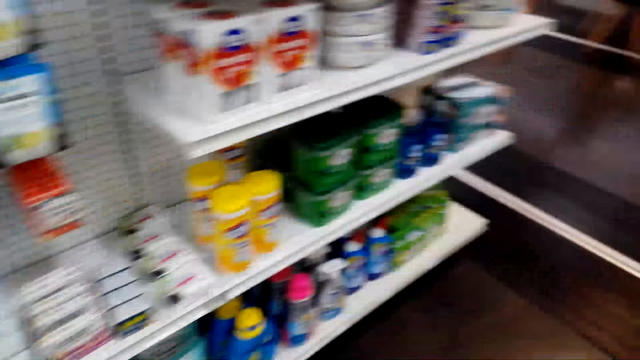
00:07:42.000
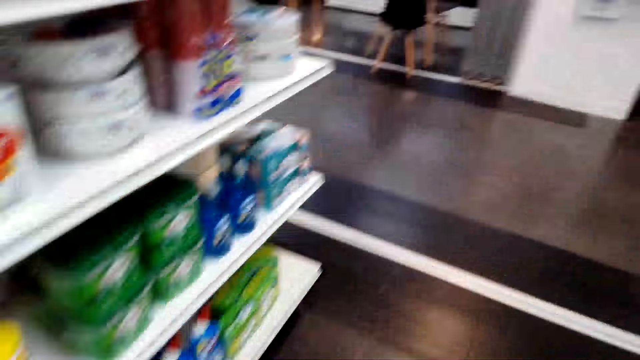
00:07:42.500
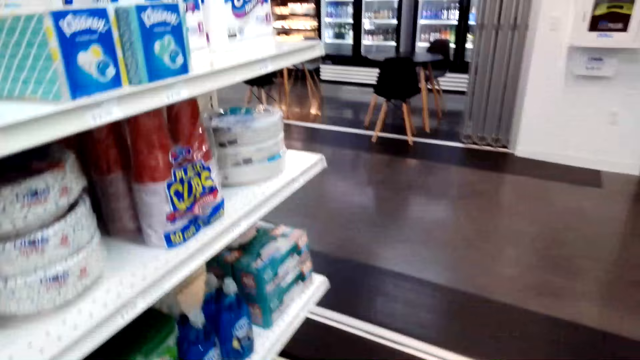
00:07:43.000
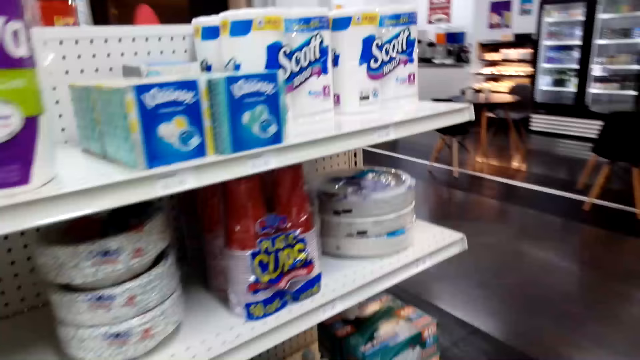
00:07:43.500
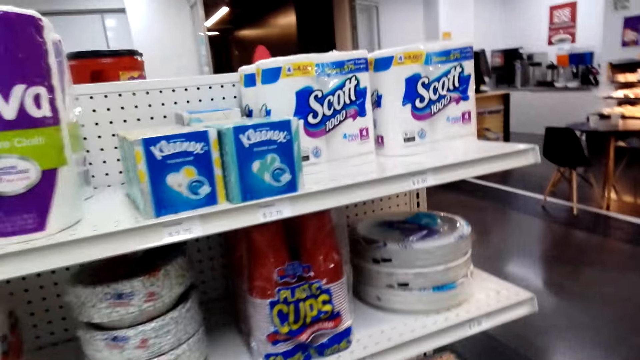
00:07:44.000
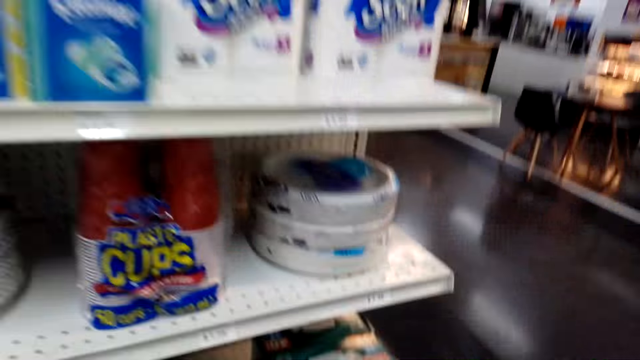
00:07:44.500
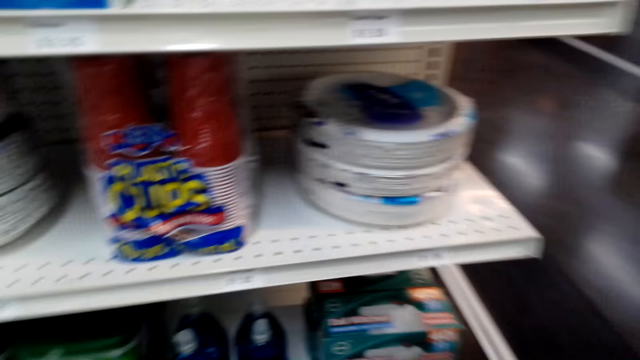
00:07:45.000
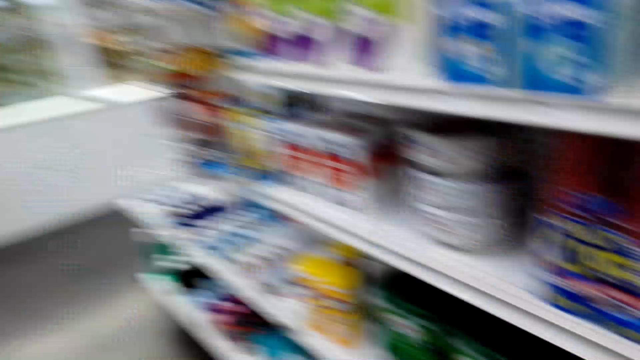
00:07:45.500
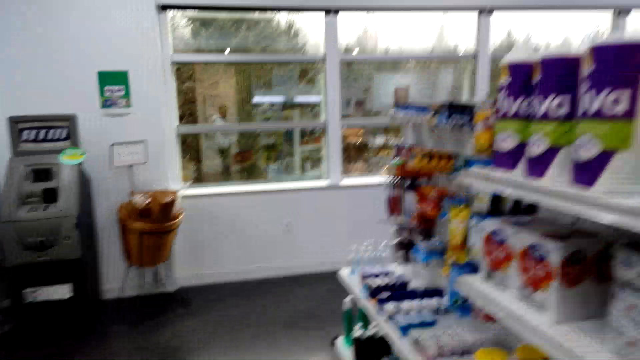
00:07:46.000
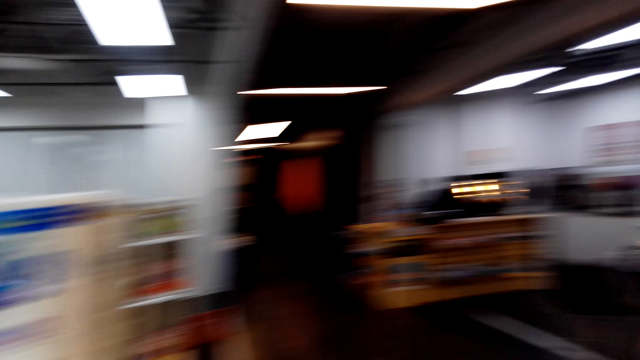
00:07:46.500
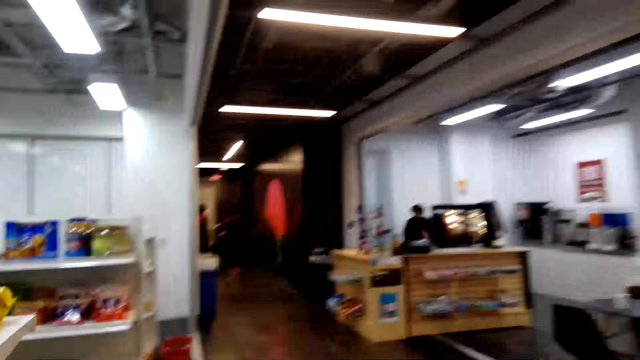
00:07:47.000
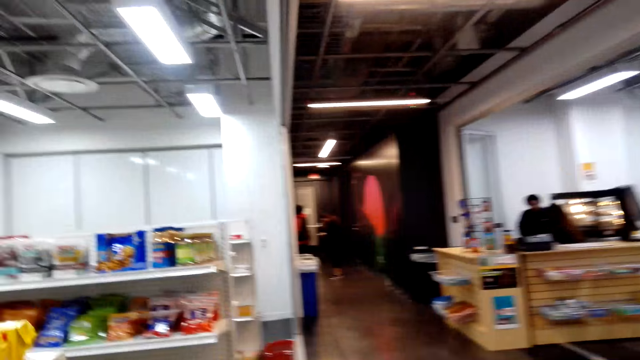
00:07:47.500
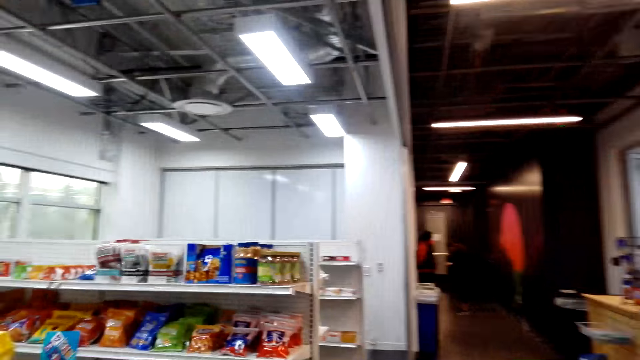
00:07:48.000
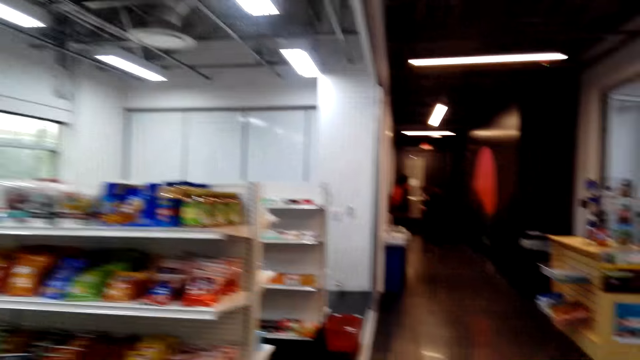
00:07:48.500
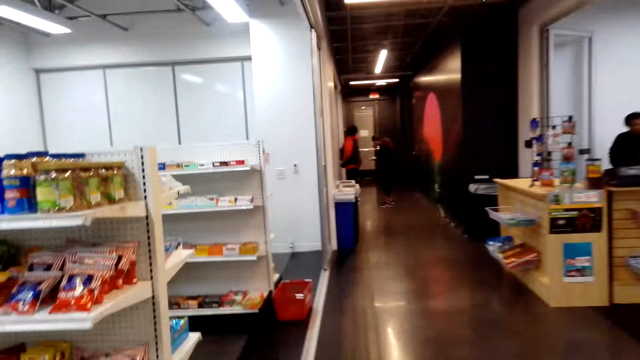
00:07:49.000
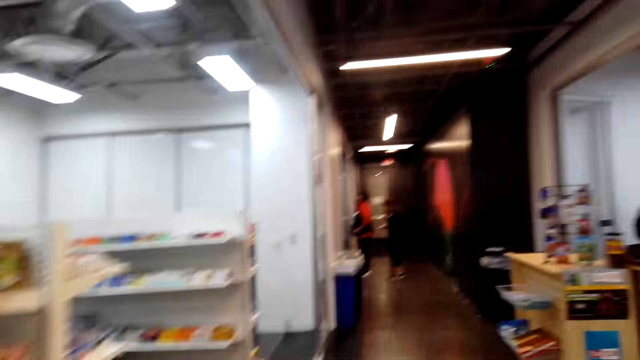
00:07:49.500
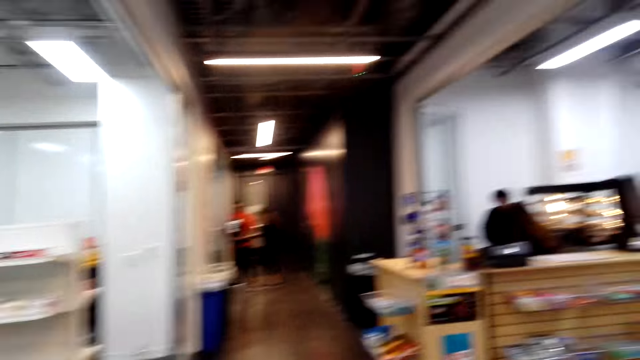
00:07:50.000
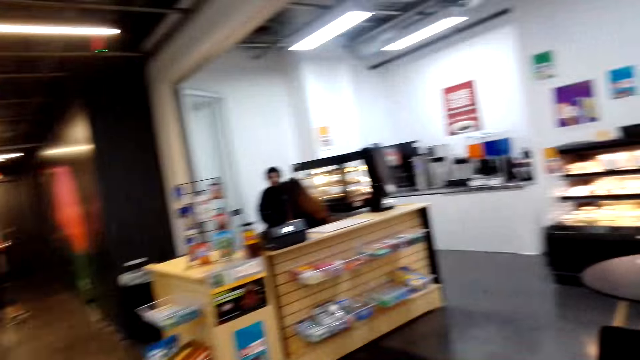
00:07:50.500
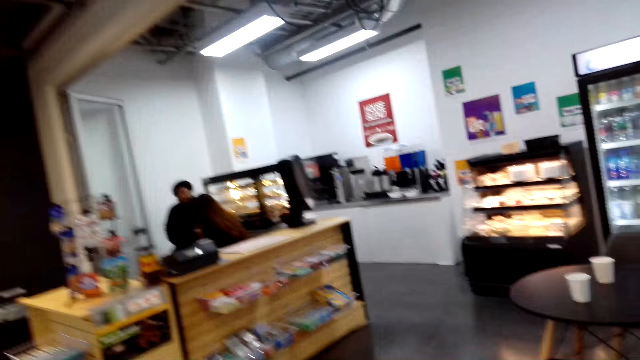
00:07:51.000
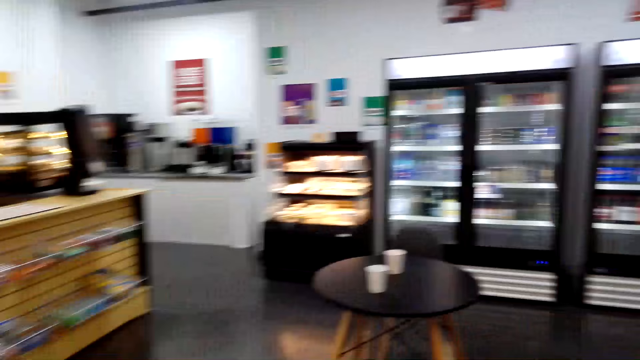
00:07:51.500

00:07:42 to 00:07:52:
The camera wearer looks on the items. They look around. They walk around. They turn around.

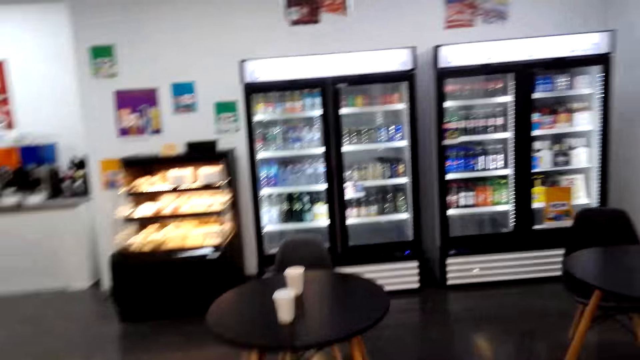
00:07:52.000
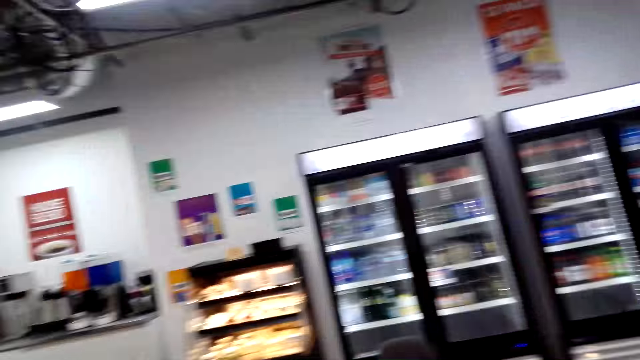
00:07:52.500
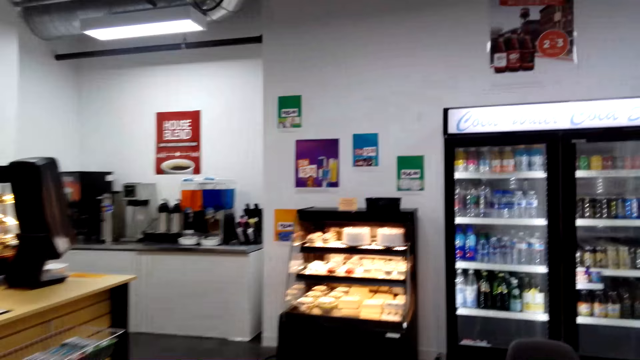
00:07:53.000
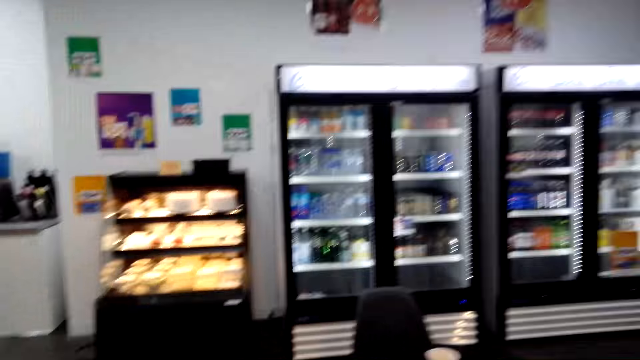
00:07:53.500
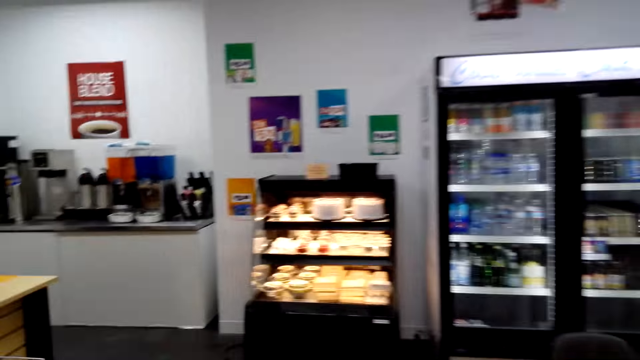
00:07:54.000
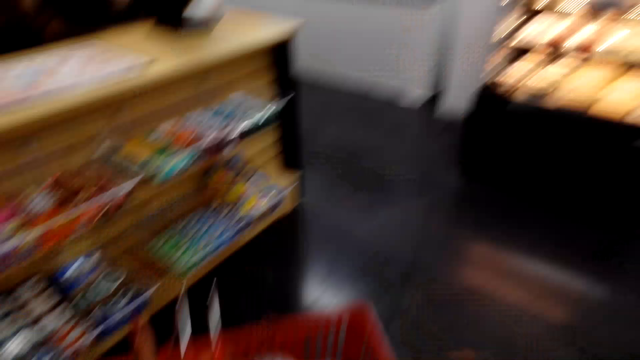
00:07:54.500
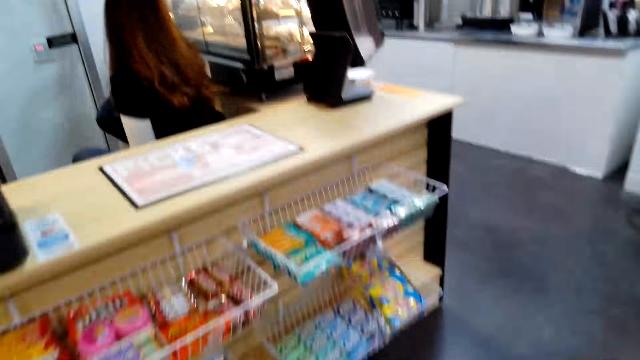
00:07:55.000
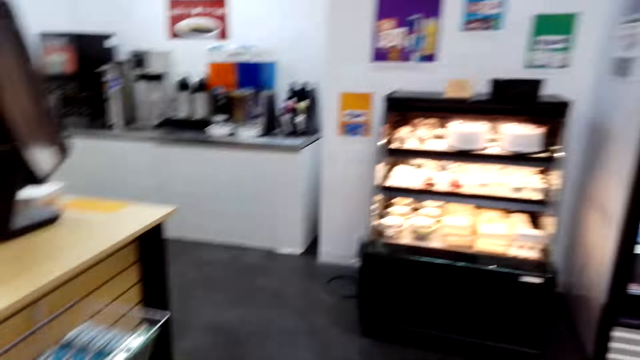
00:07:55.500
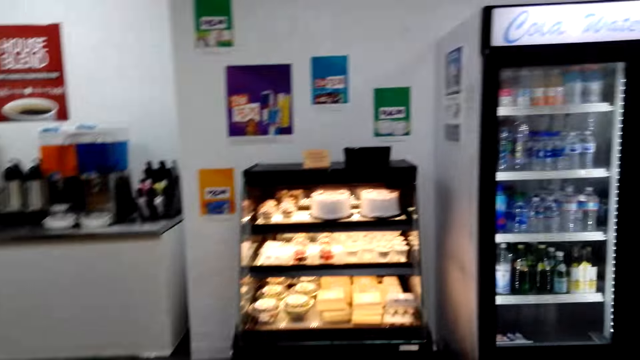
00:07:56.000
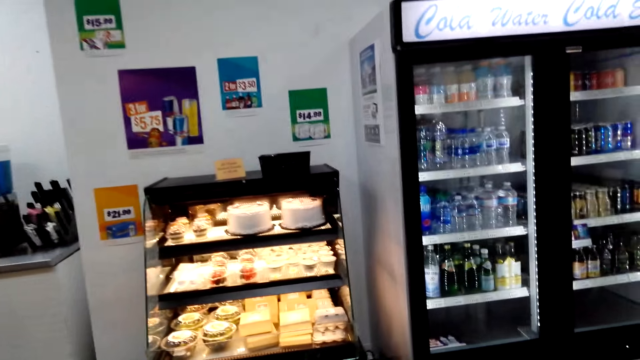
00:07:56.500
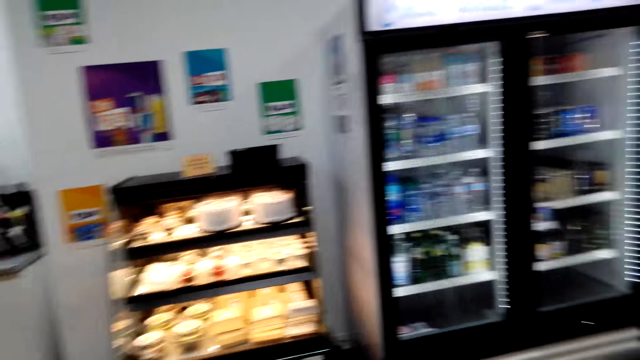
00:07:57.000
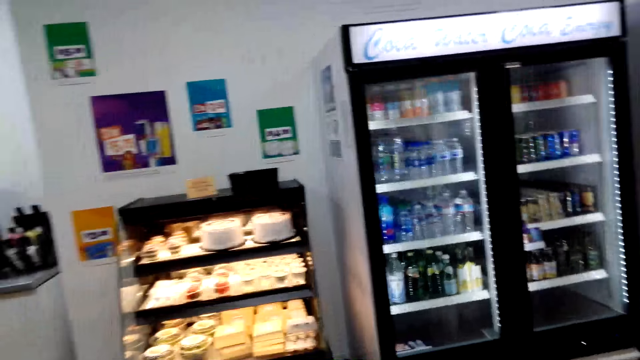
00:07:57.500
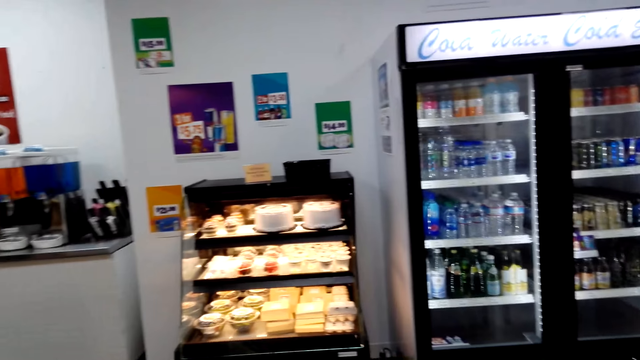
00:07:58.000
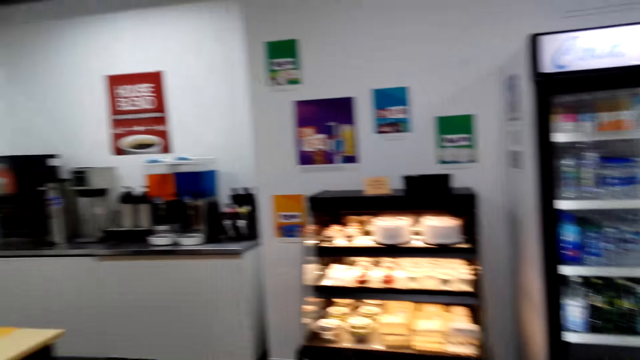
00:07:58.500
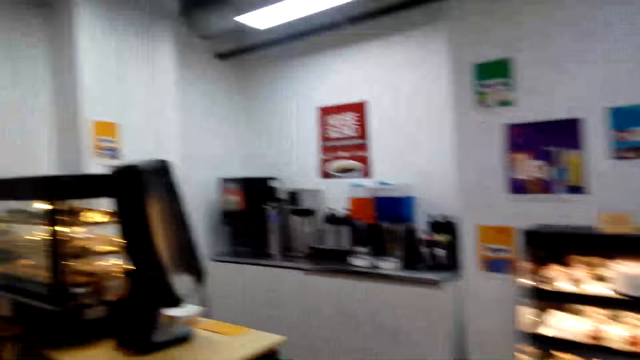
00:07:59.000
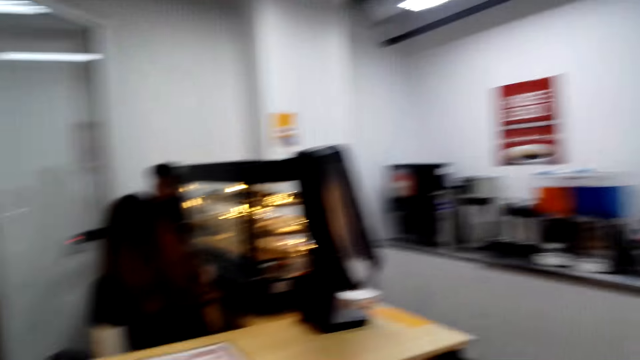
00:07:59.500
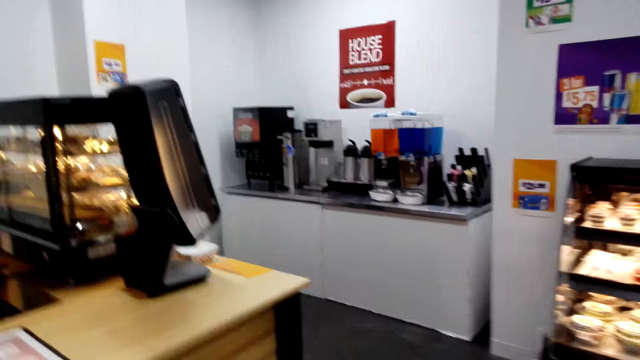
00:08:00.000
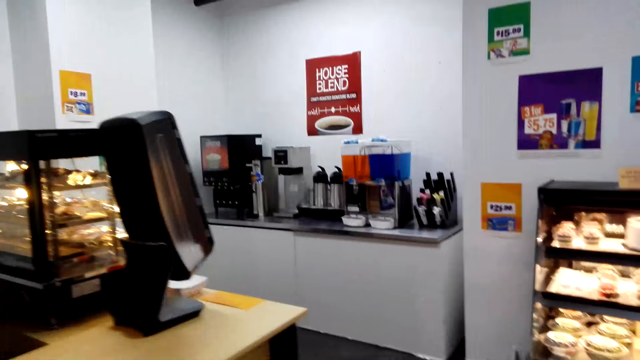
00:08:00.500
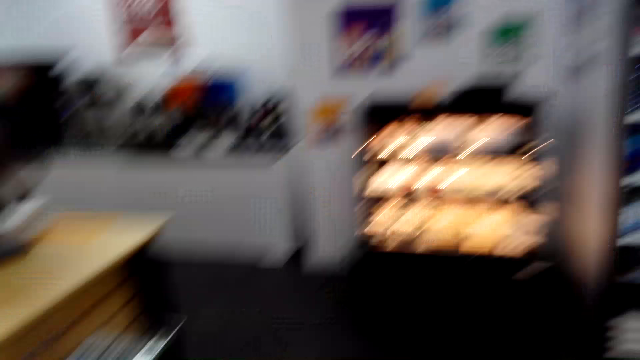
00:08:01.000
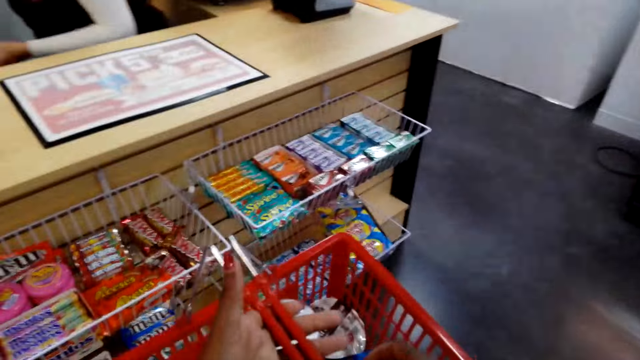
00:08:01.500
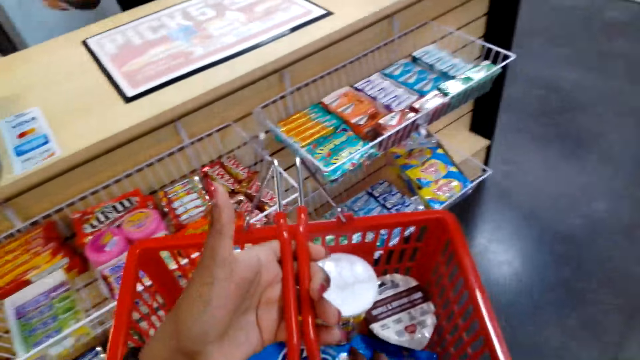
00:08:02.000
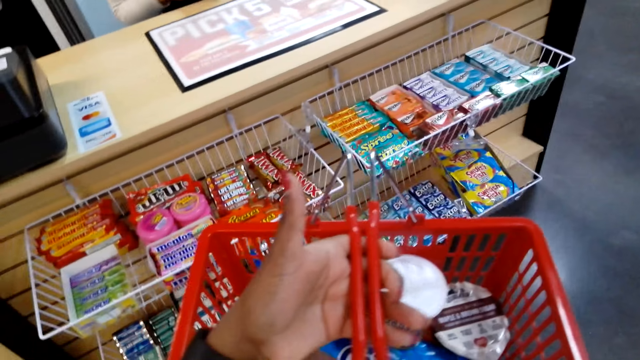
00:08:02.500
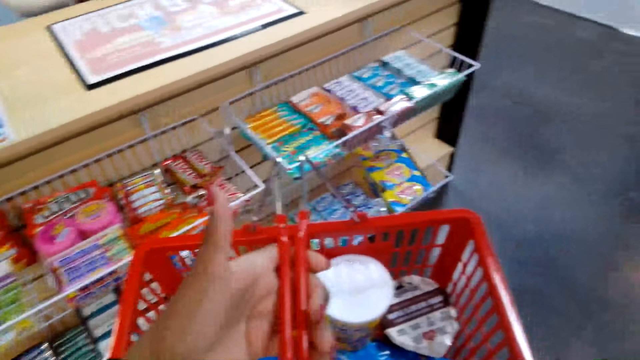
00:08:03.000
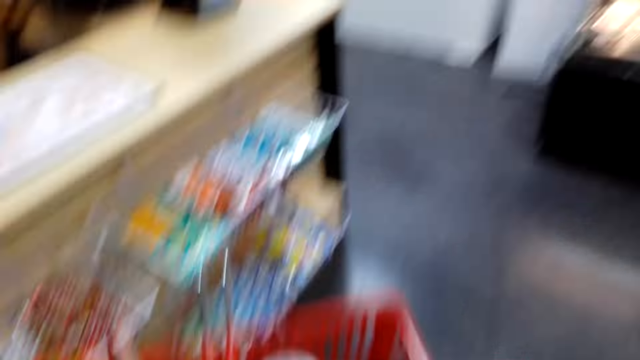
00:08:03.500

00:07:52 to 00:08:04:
The camera wearer walks towards the cashier. They look at the cakes. They look around and stop walking. They turn. They talk to a lady. They hold the basket.
